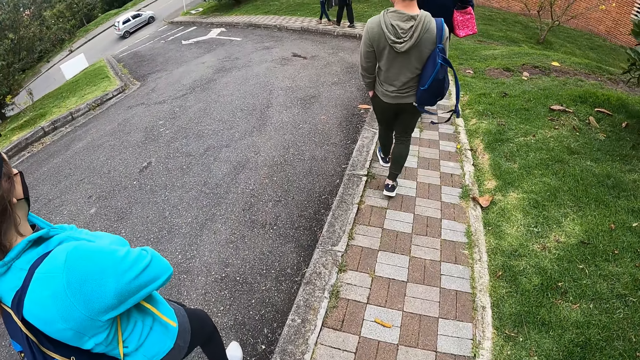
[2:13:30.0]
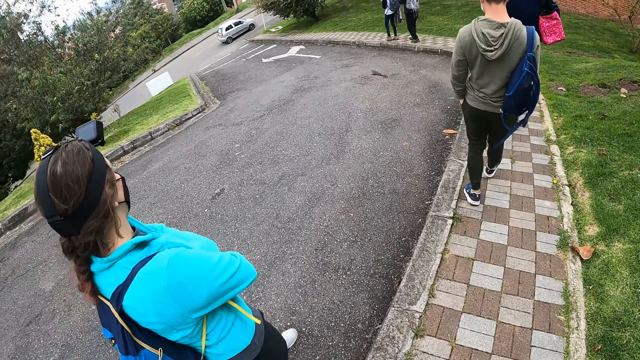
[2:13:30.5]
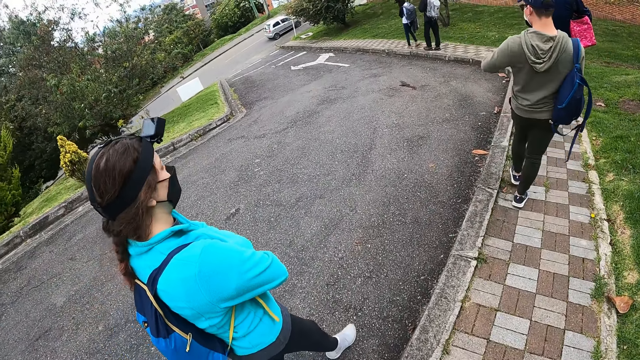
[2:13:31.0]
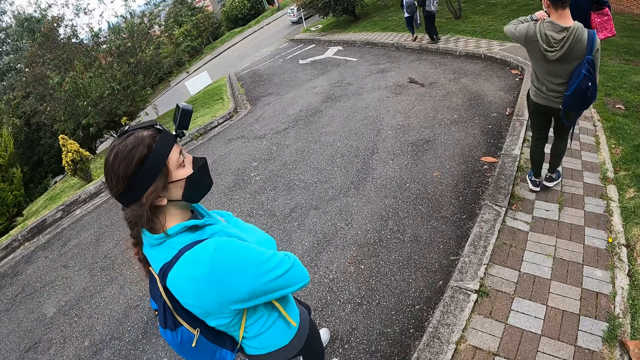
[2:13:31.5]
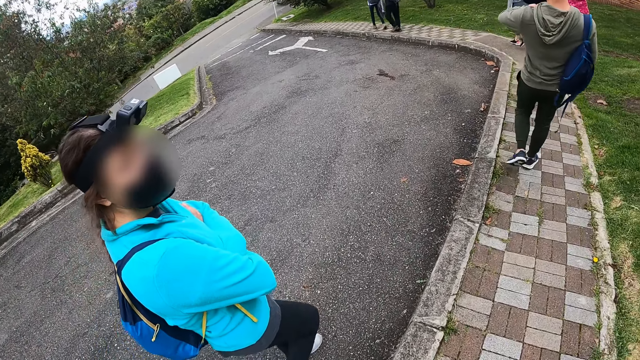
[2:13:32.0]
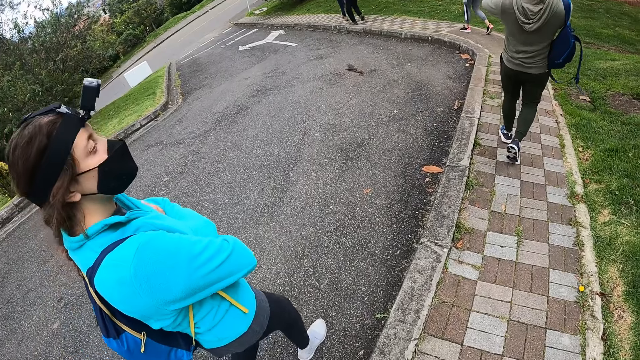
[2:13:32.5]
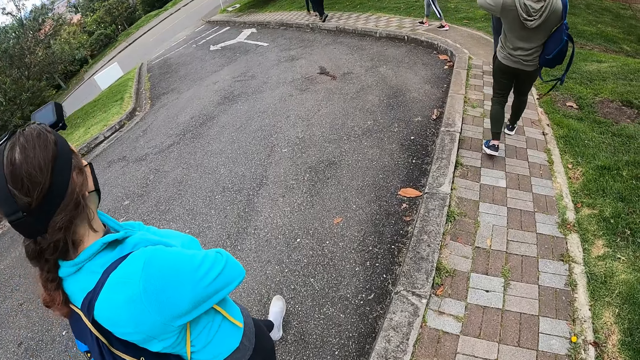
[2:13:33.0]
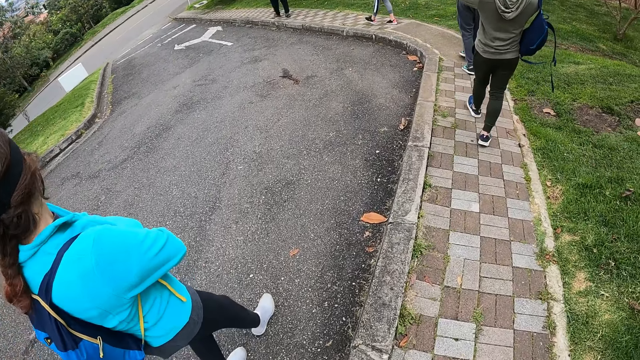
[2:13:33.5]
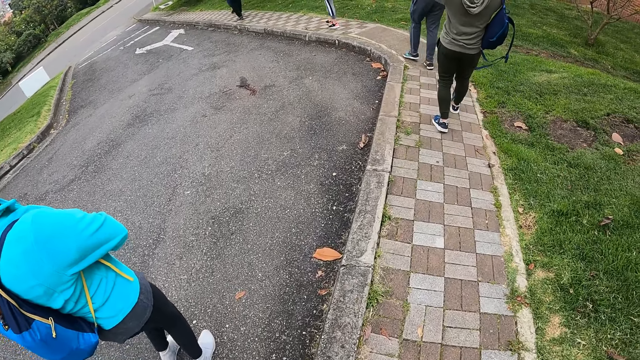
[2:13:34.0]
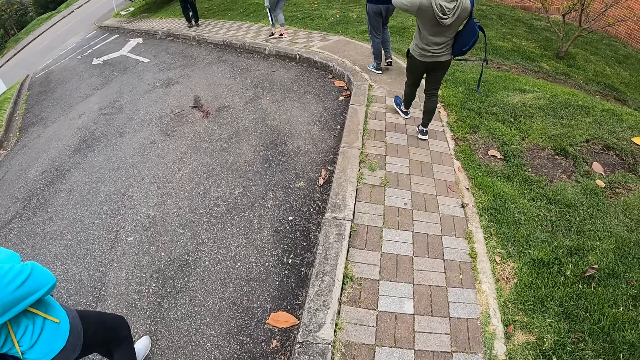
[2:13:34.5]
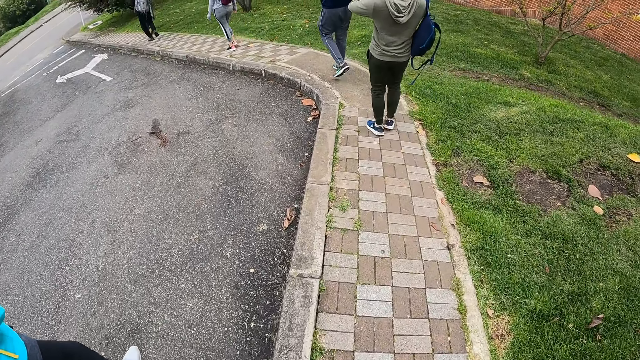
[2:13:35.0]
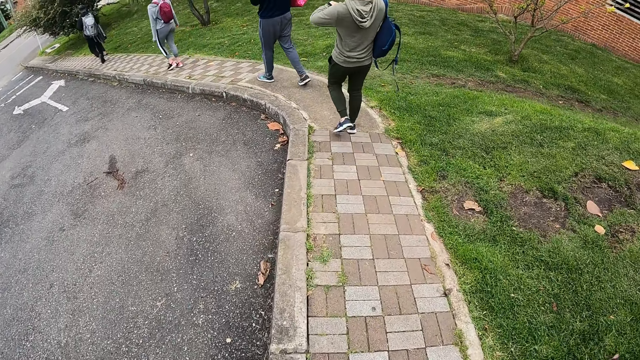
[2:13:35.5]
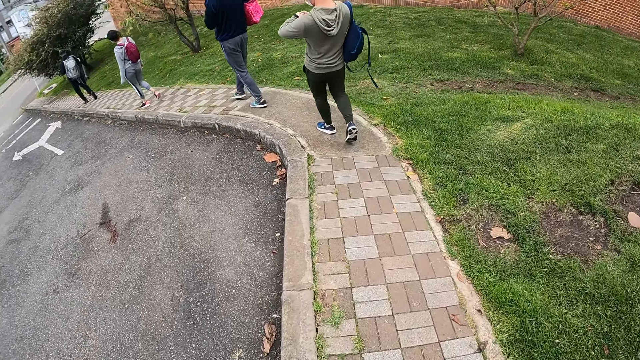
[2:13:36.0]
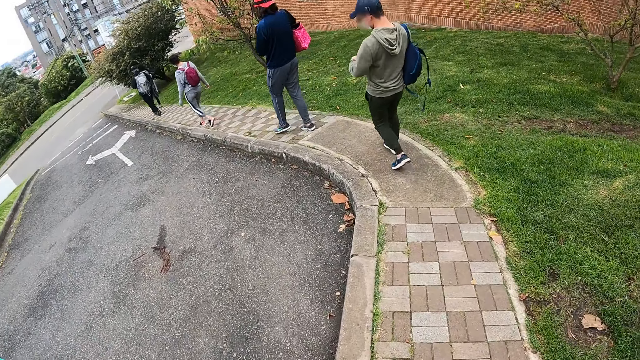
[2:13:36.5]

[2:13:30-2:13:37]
A lady takes the video with the camera.

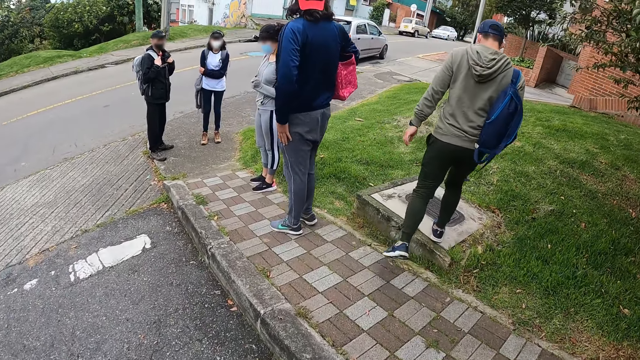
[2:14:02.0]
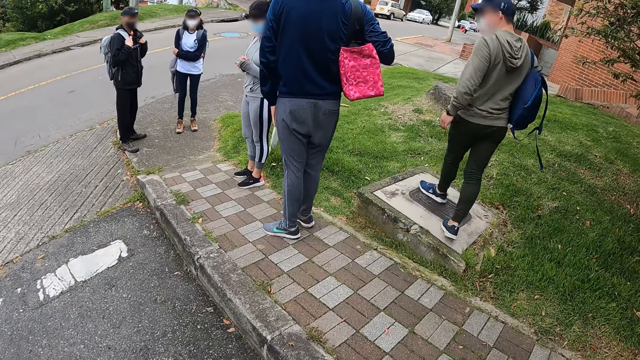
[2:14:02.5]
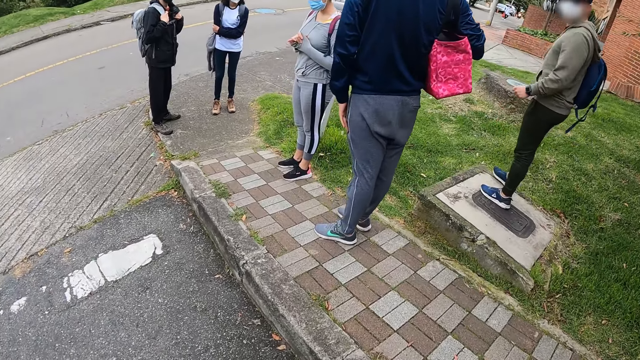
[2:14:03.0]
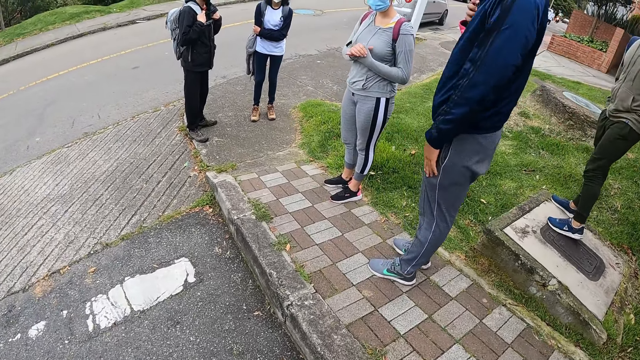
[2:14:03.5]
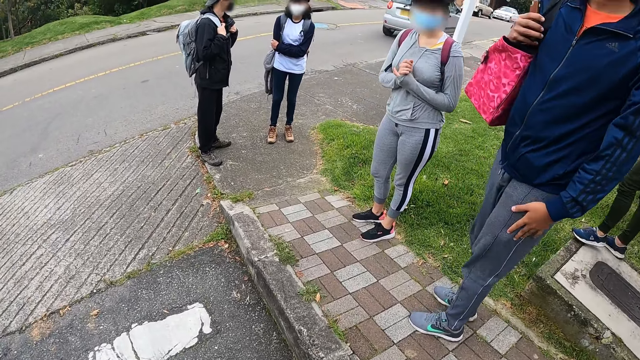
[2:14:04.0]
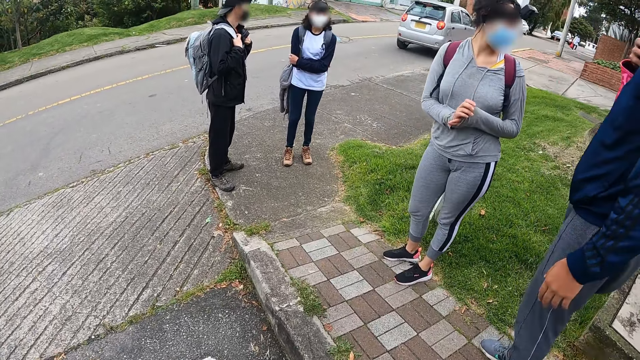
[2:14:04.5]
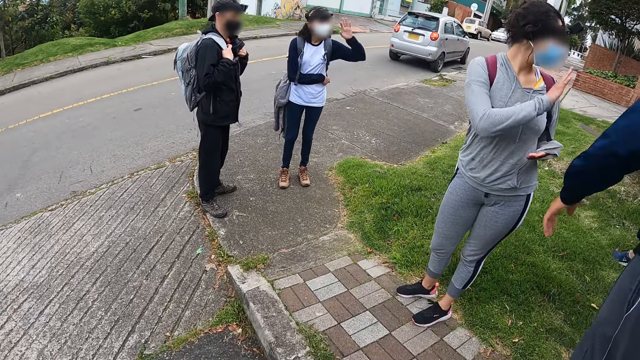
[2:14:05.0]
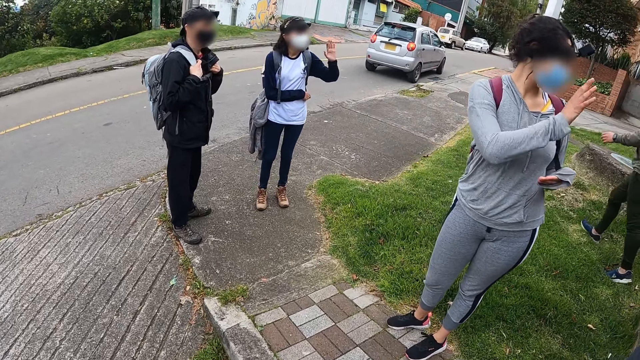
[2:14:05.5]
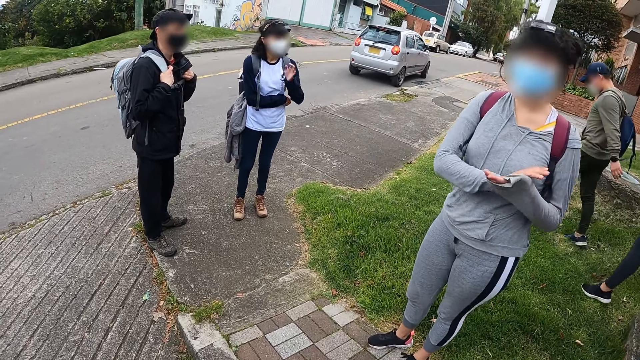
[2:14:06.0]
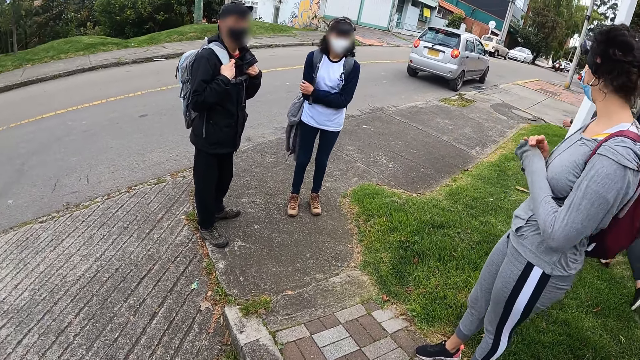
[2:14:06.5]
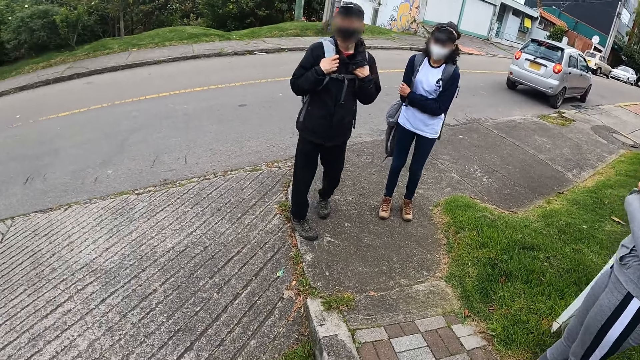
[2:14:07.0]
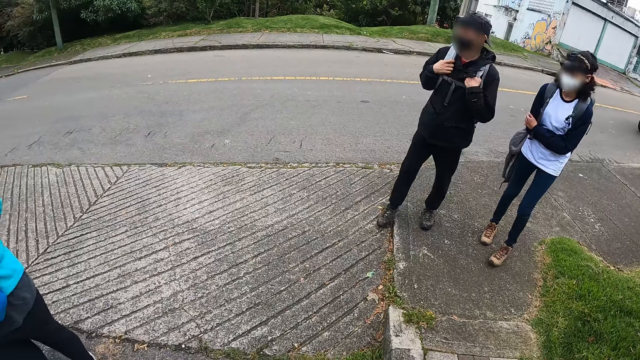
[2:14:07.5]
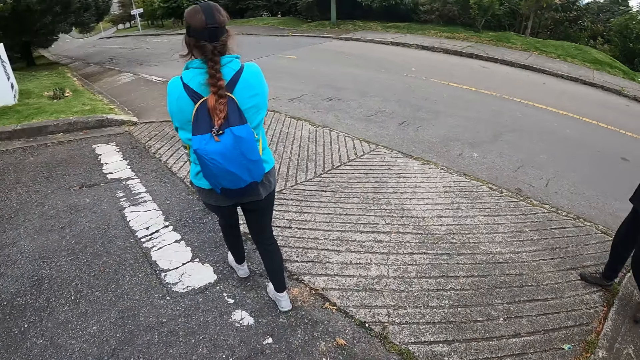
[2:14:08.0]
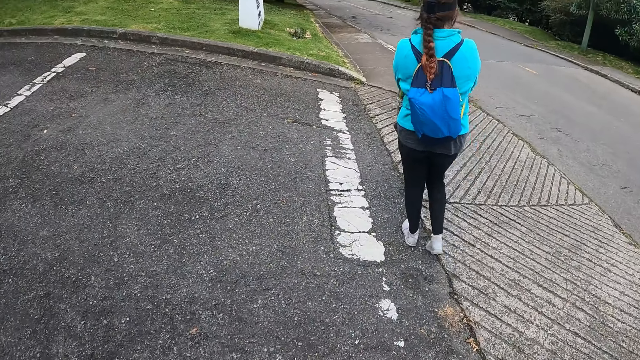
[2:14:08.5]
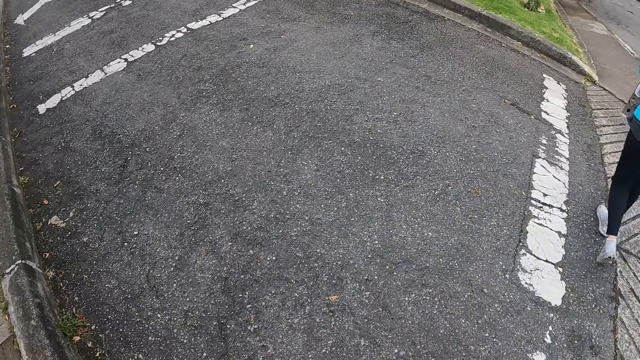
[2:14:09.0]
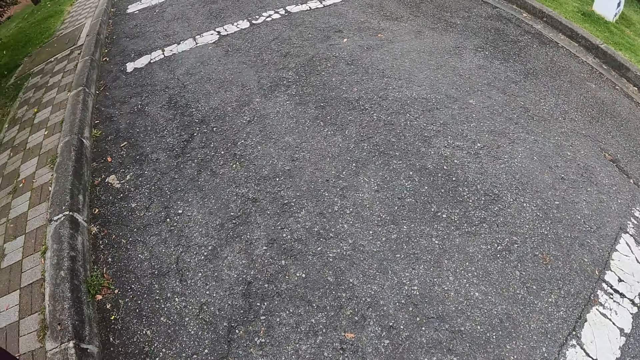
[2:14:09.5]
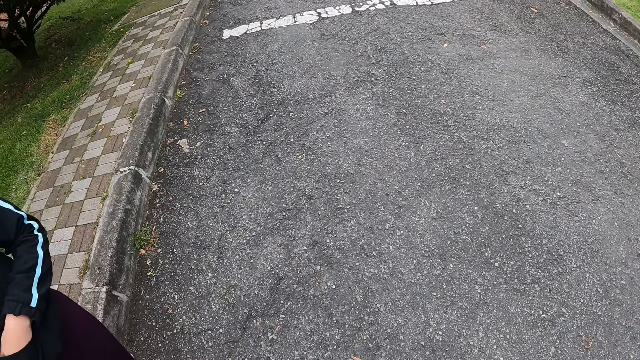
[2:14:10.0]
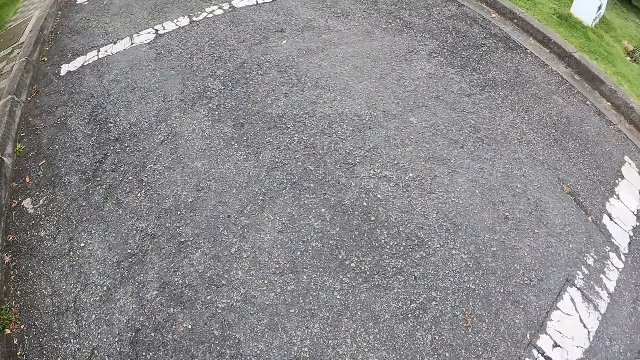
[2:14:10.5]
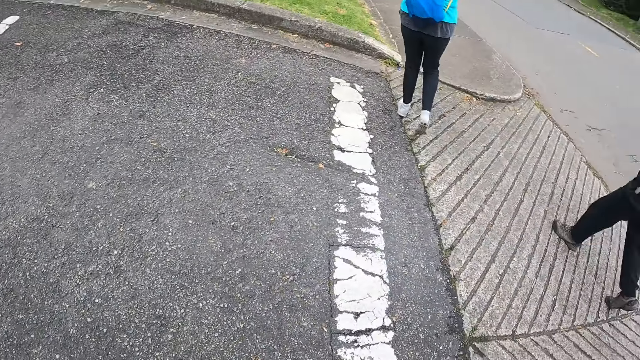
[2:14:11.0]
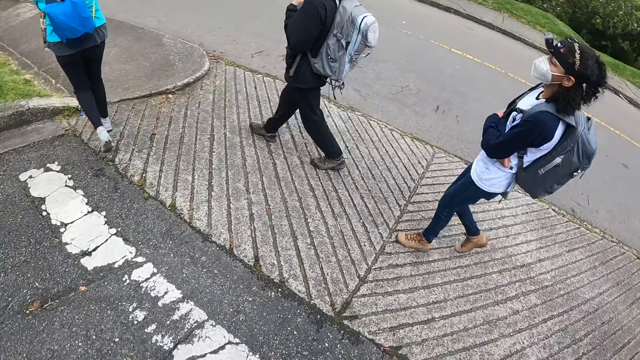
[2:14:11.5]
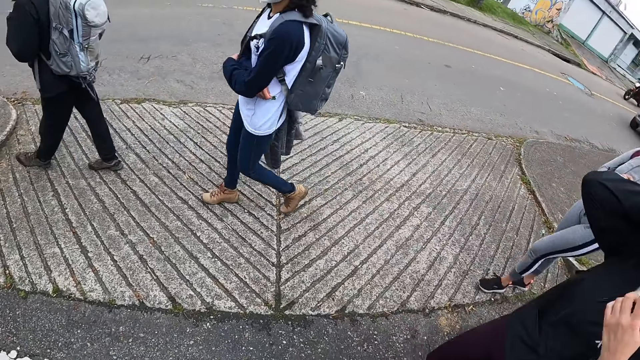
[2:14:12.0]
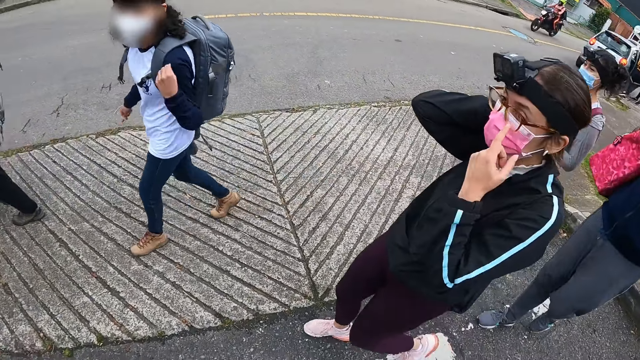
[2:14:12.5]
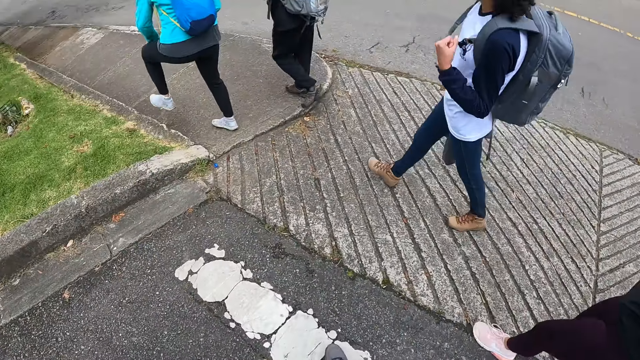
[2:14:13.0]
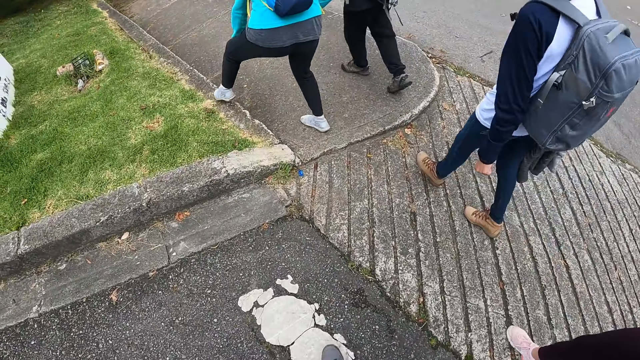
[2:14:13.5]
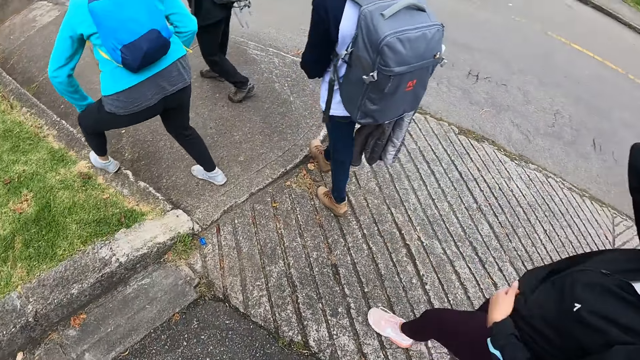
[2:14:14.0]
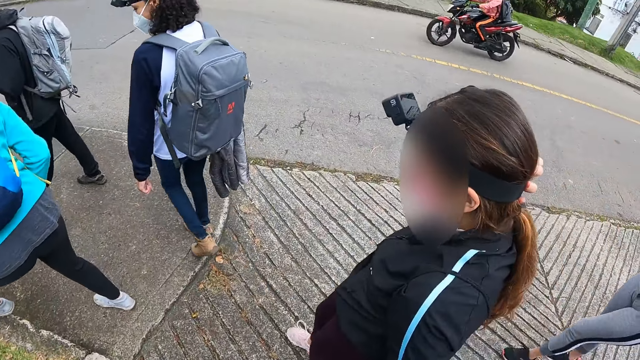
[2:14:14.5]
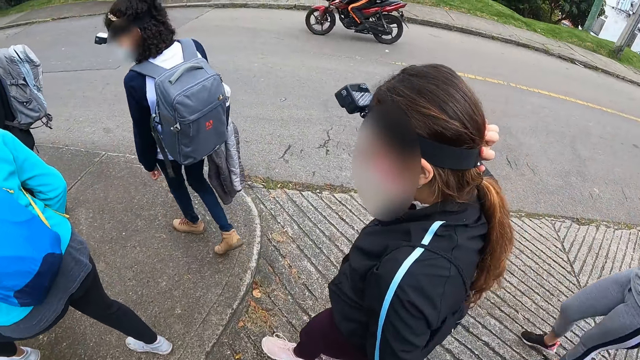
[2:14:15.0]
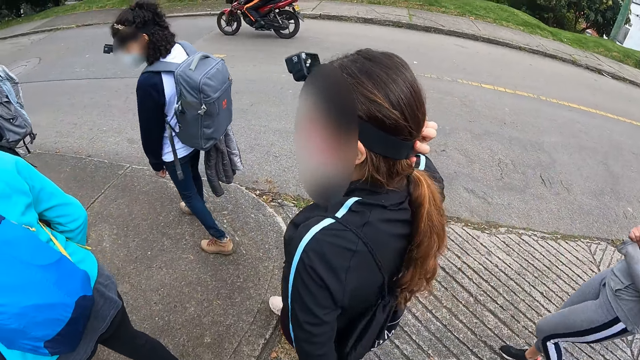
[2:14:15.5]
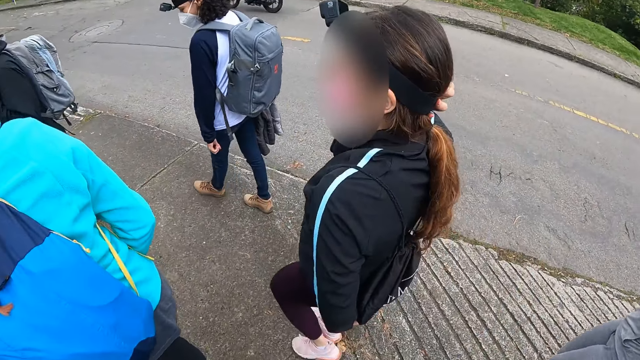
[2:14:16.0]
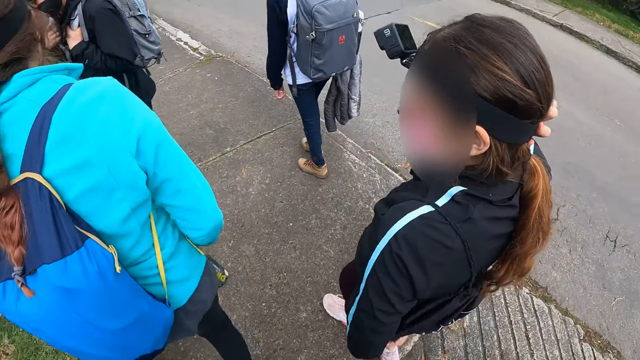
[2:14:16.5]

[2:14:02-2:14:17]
Three ladies and three men pause. A woman waves at a man. Another woman waves at the man. The camera wearer walks through a street. The ladies and the men walk on the pavement.
